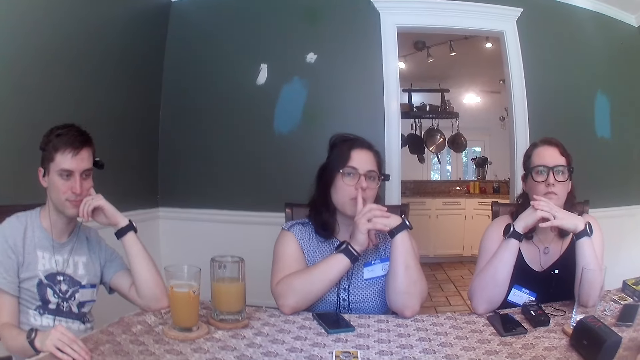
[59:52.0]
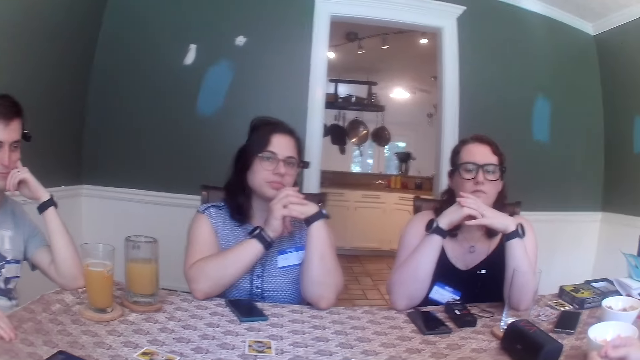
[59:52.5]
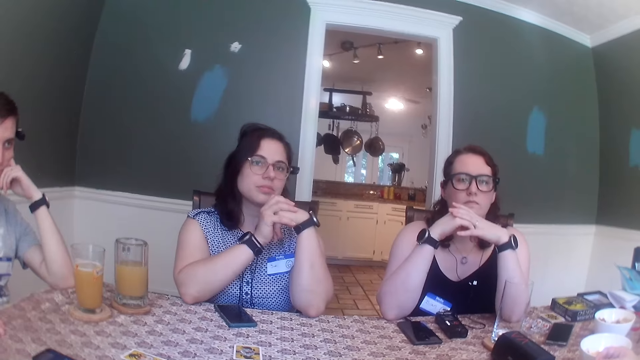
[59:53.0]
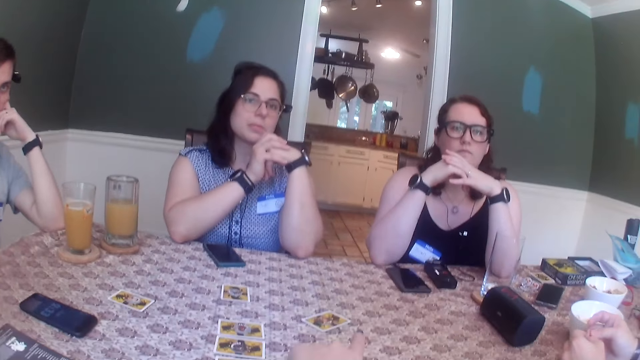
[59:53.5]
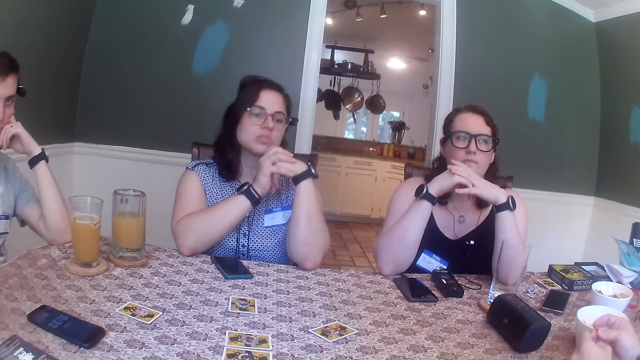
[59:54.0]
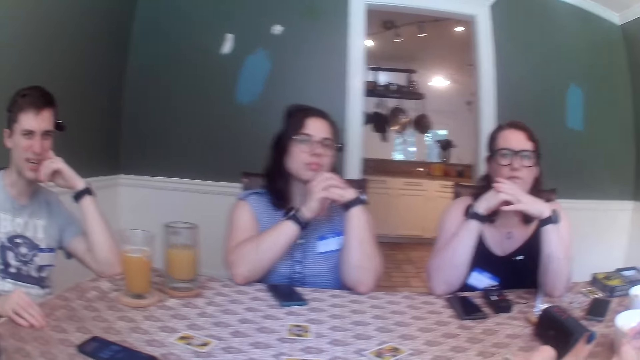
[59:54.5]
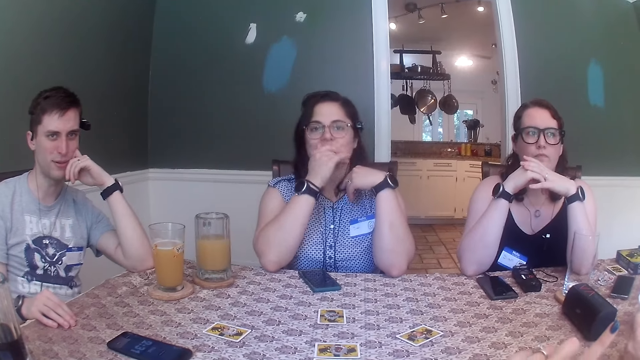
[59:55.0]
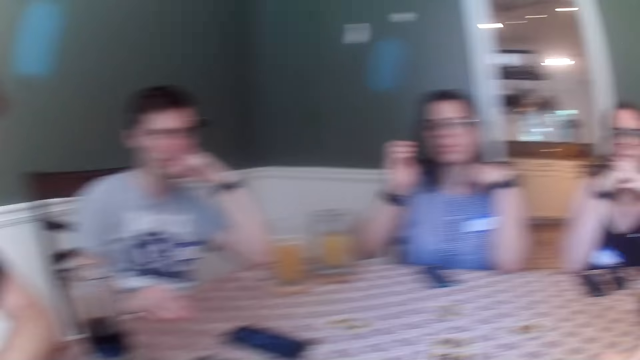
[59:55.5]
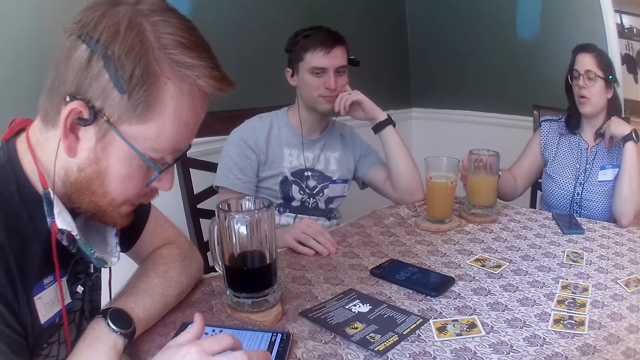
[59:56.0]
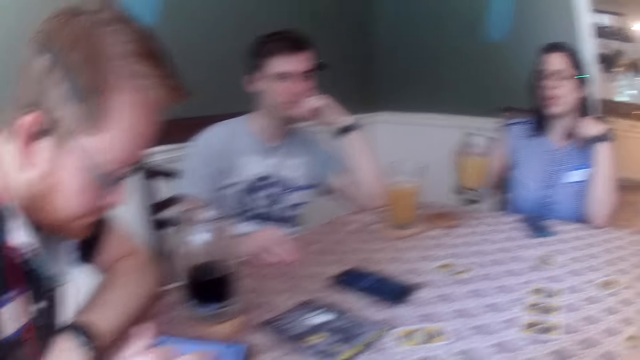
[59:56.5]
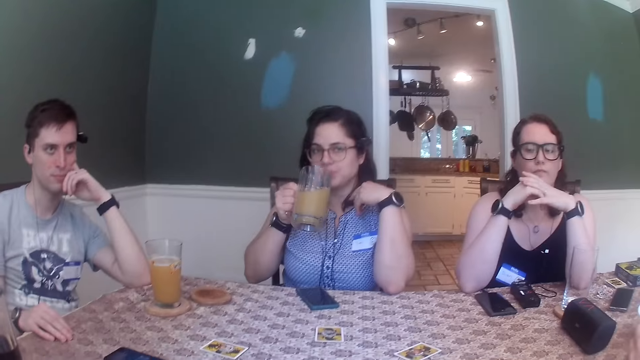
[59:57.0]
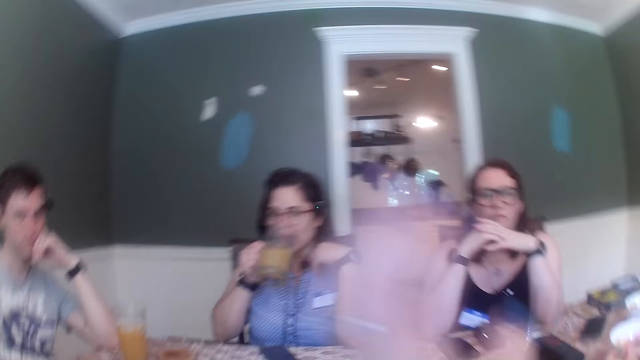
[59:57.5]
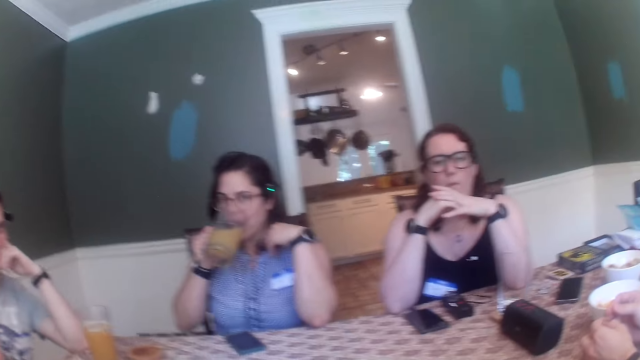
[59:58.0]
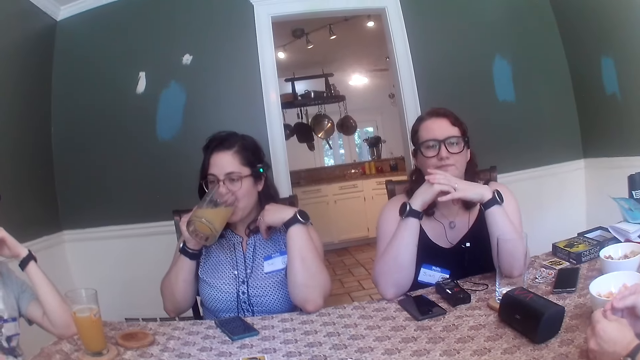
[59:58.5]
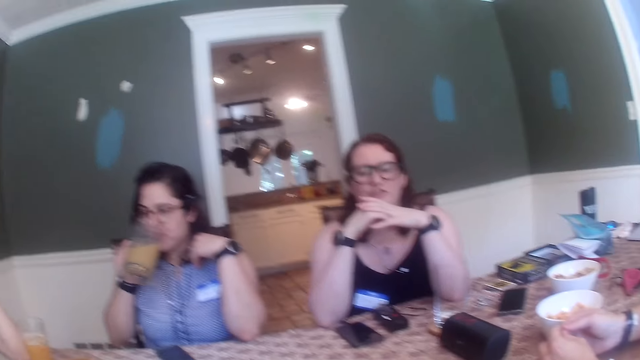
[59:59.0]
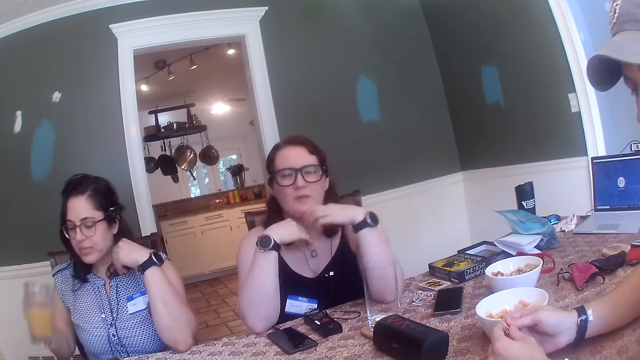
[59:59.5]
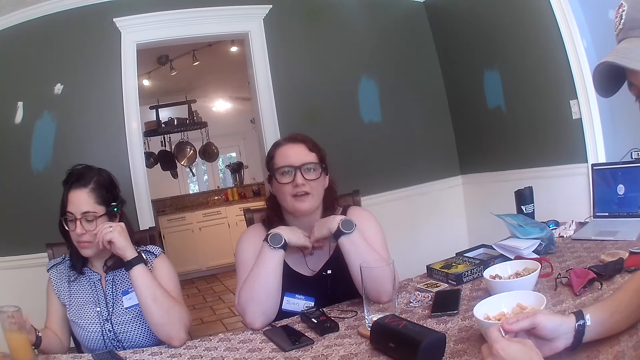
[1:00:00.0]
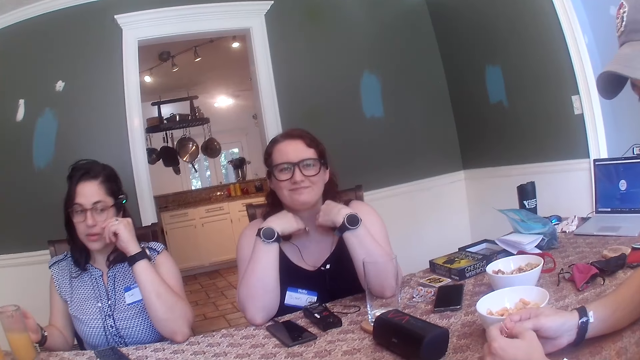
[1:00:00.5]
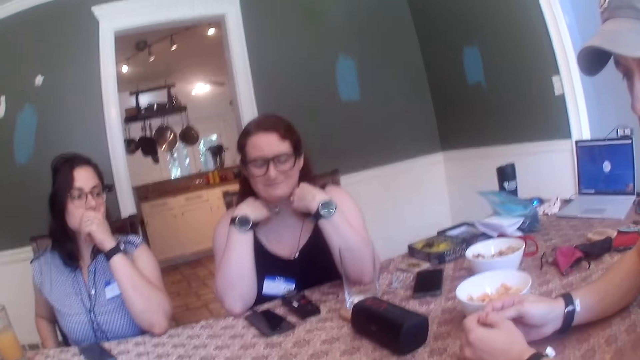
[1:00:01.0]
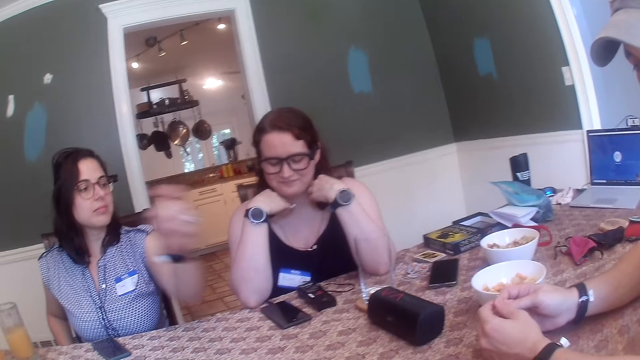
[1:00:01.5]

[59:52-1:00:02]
The man touches a safety pin with both hands. Another man operates a phone with his right hand. The woman takes a cup of juice from the table with her right hand, drinks the cup of juice with her right hand, and drops the cup of juice on the table with her right hand.

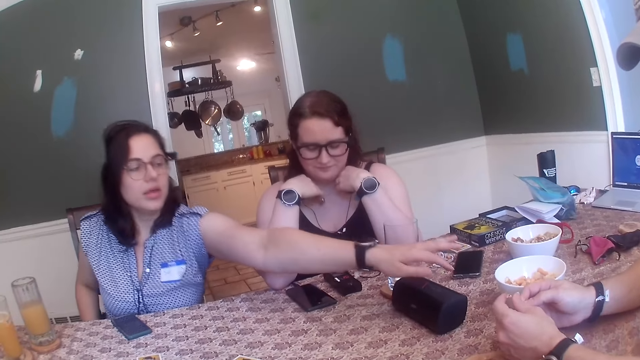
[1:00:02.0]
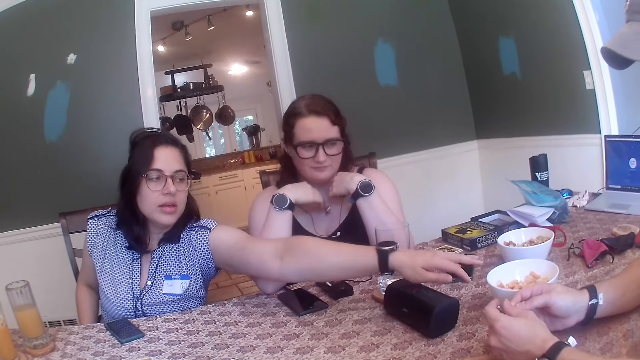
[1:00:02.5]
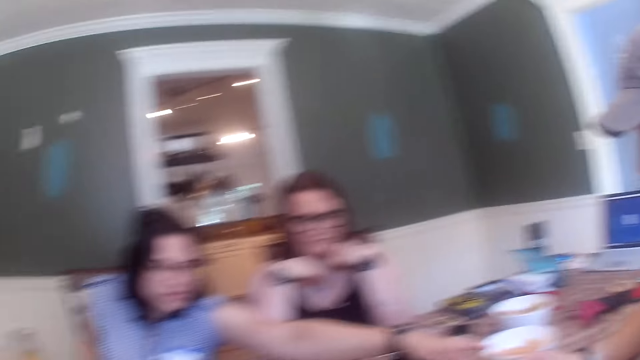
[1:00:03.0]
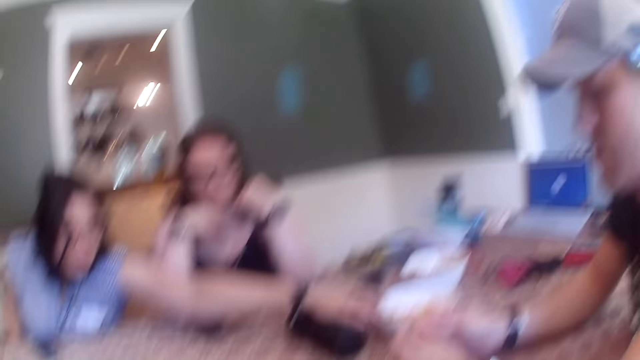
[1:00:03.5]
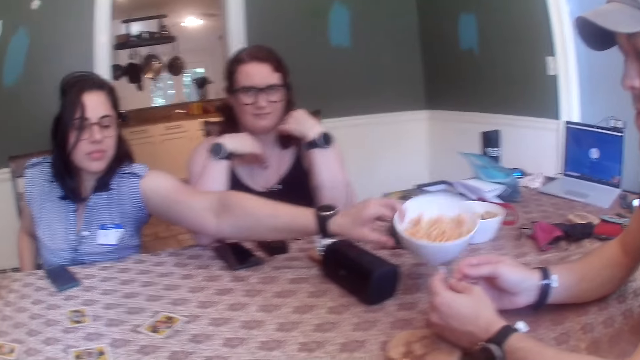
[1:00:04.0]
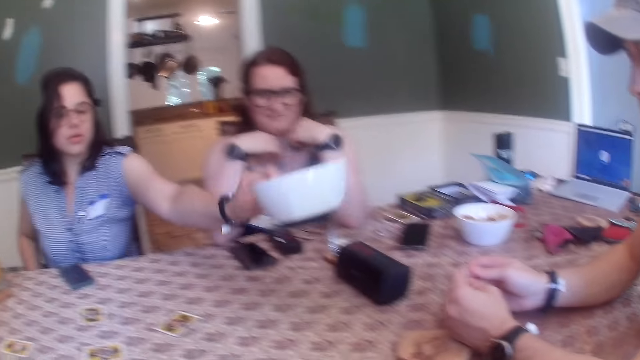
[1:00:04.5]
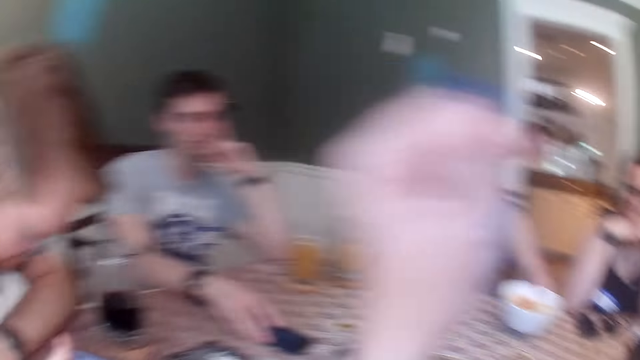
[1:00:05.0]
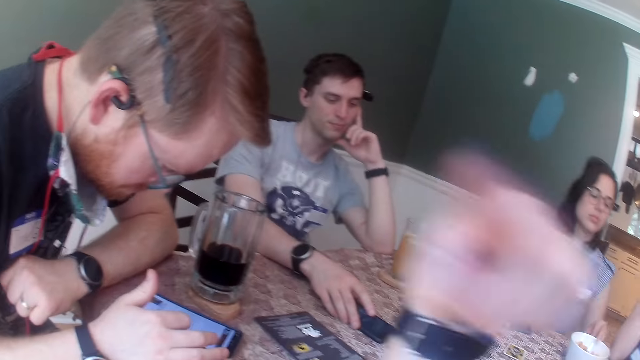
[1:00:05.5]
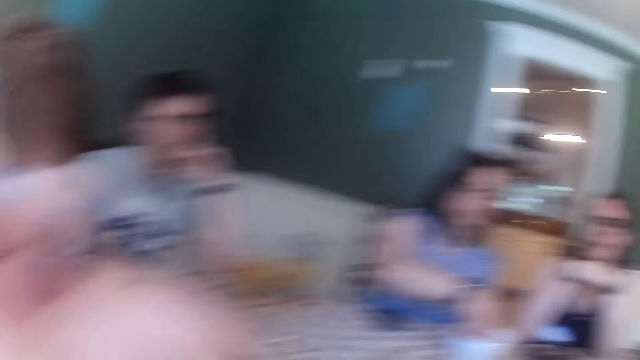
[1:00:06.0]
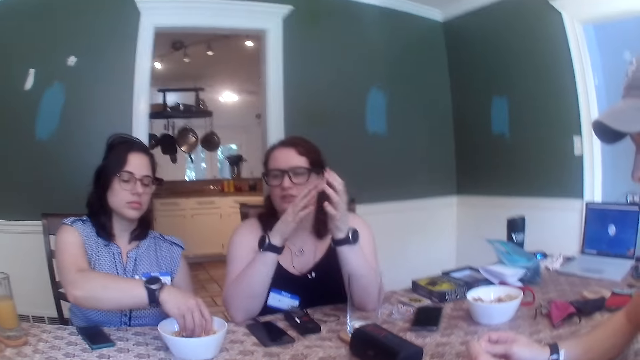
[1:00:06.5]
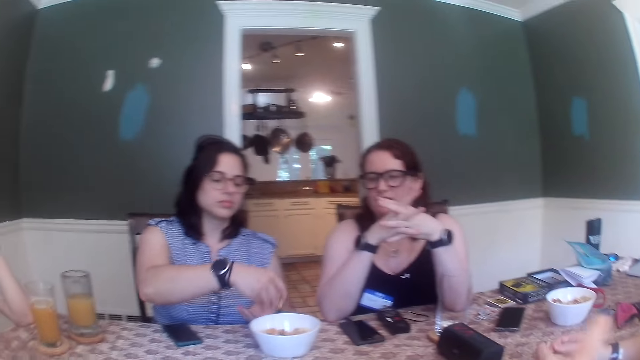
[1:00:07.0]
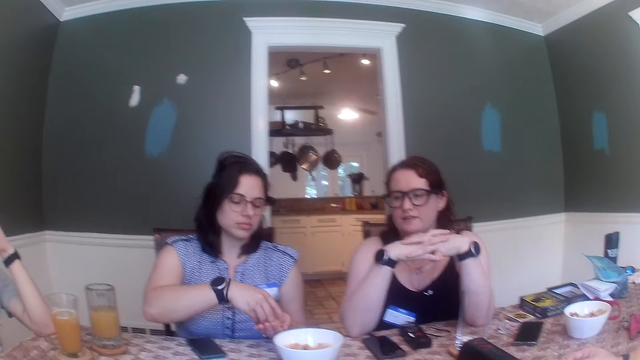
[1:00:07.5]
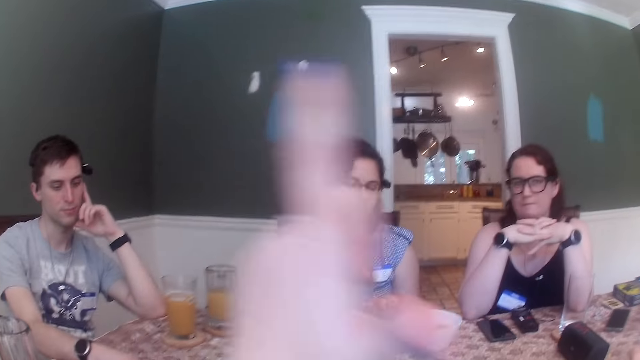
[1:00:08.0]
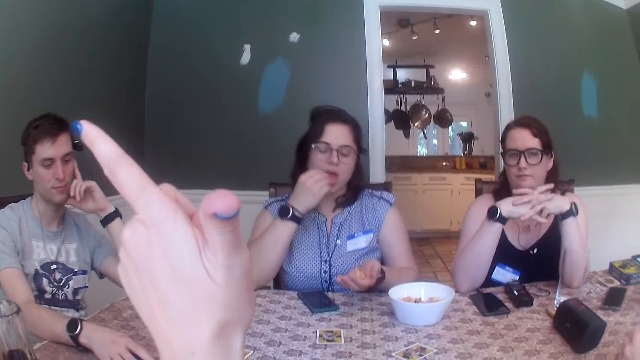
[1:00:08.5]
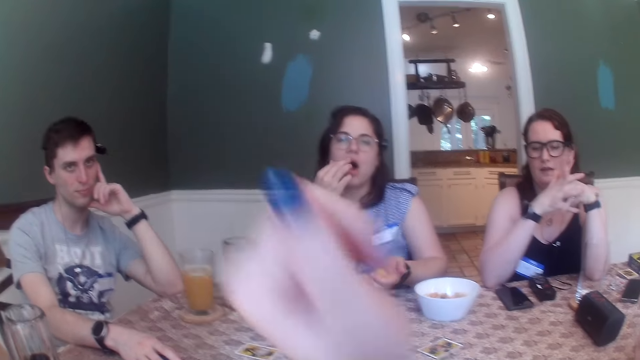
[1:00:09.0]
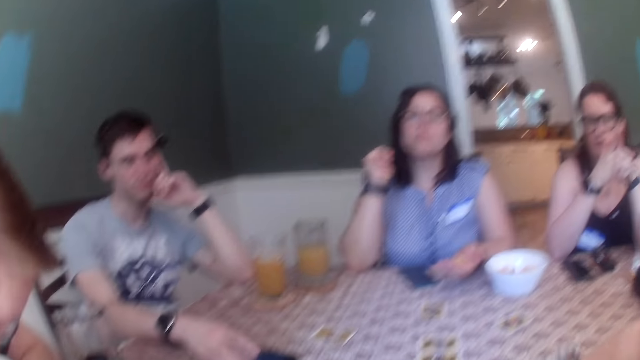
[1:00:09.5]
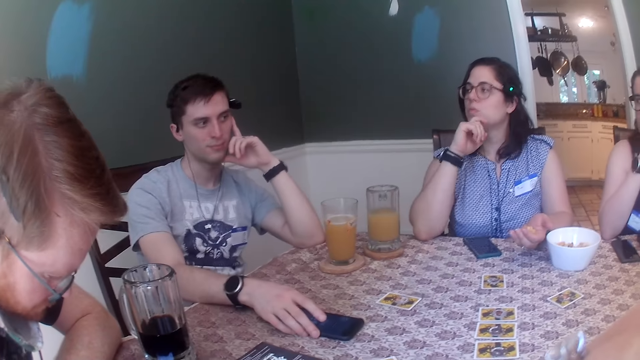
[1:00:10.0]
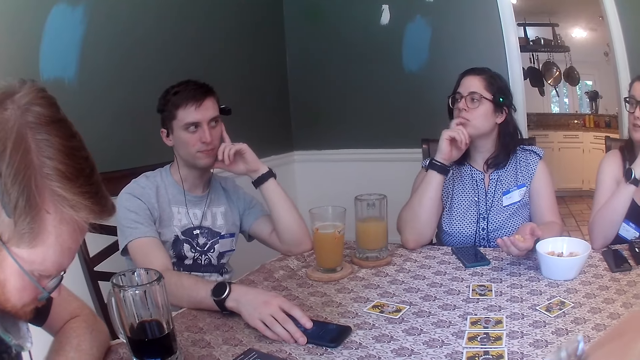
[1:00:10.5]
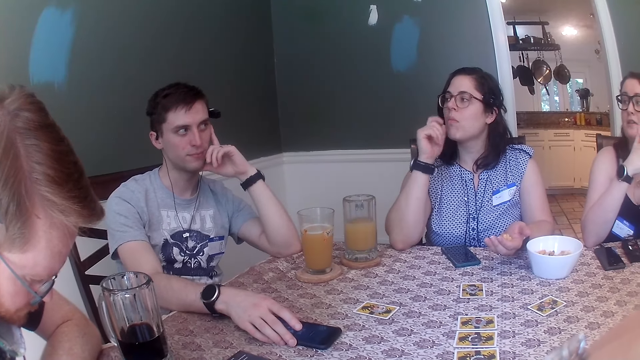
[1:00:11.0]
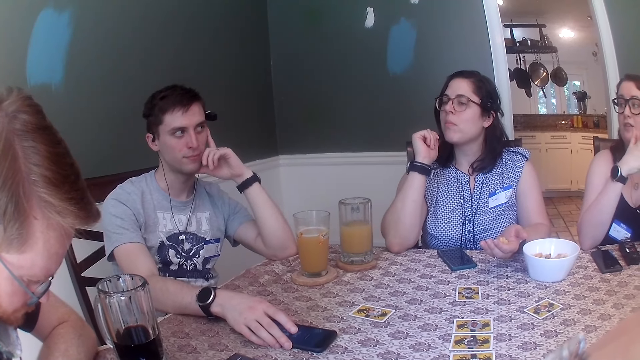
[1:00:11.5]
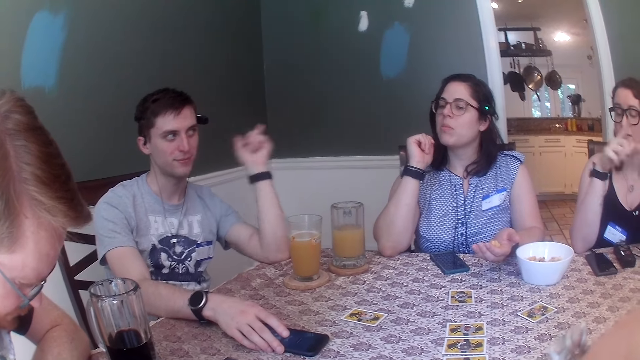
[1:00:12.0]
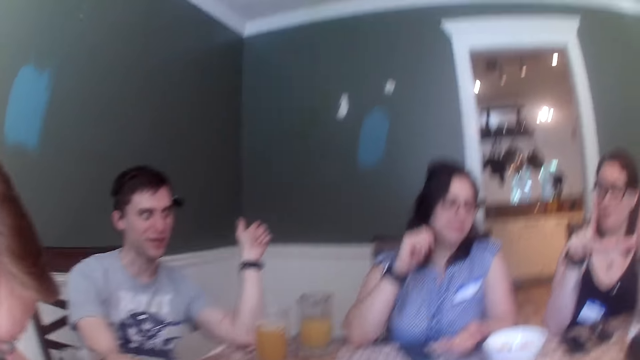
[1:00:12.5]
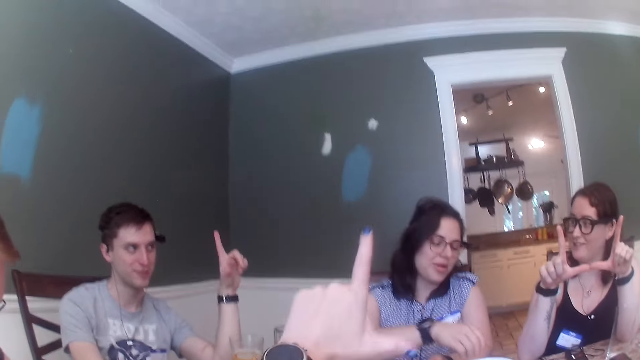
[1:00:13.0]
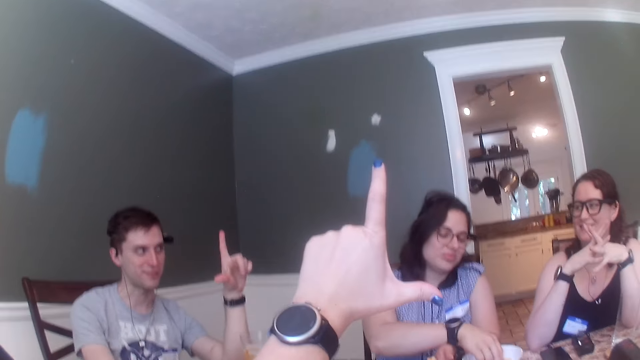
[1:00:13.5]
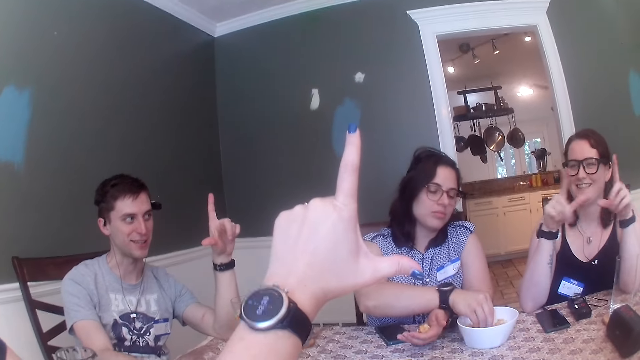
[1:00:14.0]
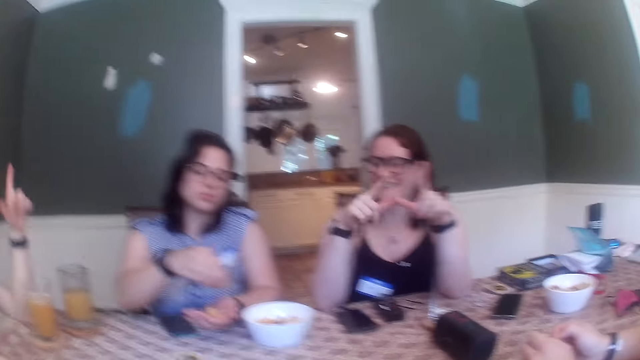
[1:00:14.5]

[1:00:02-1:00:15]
The woman touches a pendant on her neck with both hands. Another woman picks up the bowl of cheese puffs from the table with her left hand and drops the bowl of cheese puffs on the table. The man operates the phone with his right hand. The other woman takes cheese puffs from the plate with her right hand, drops some cheese puffs from her right hand to her left hand, eats some cheese puffs with her right hand, touches her mouth with her right hand, and takes cheese puffs from the plate with her right hand. The camera wearer talks to a person.
